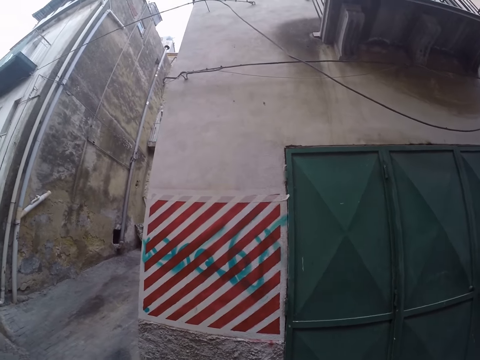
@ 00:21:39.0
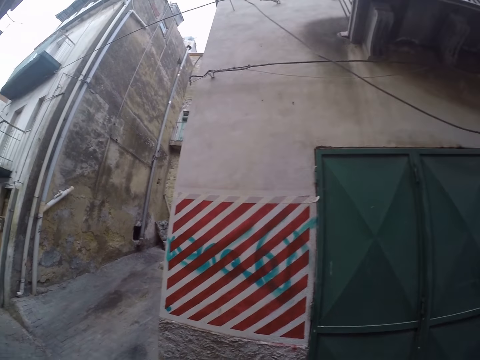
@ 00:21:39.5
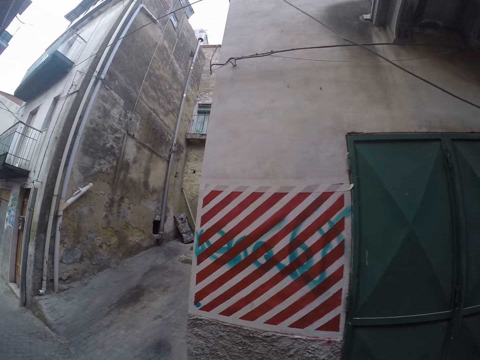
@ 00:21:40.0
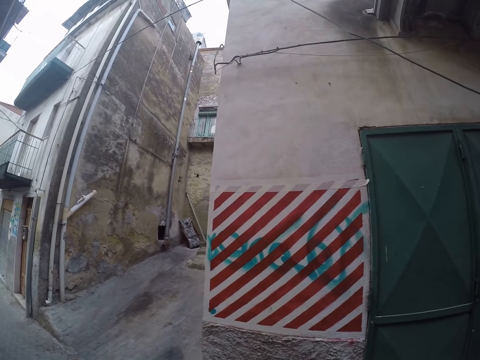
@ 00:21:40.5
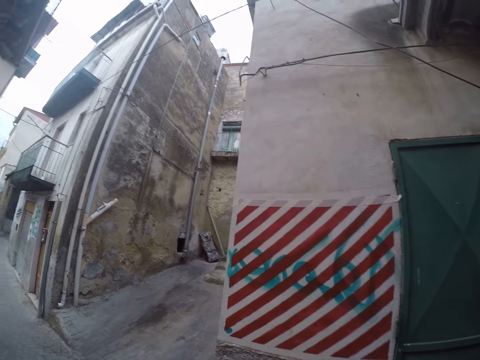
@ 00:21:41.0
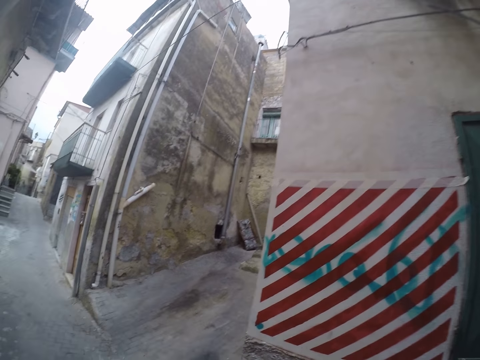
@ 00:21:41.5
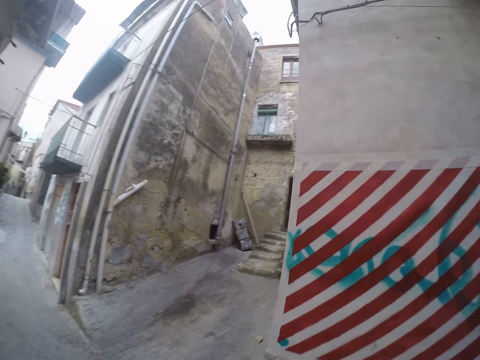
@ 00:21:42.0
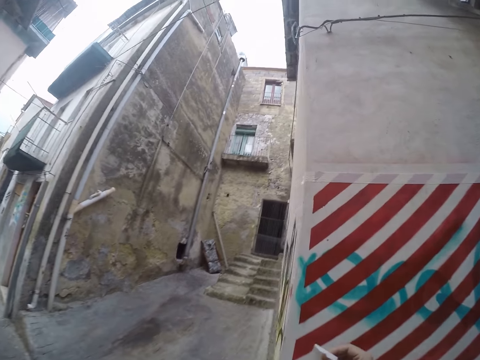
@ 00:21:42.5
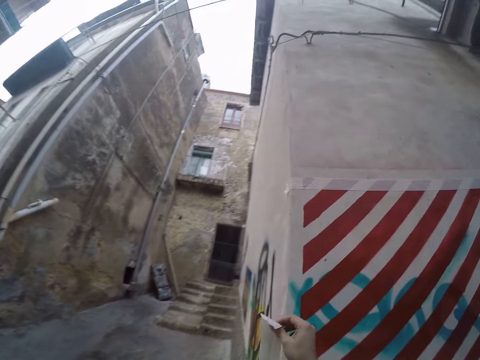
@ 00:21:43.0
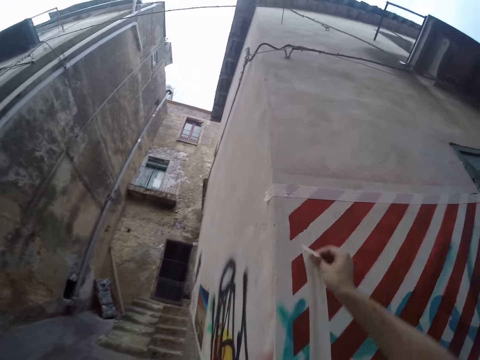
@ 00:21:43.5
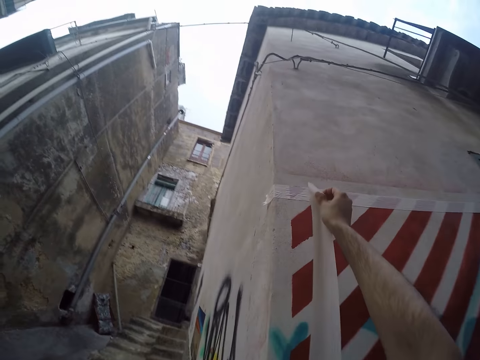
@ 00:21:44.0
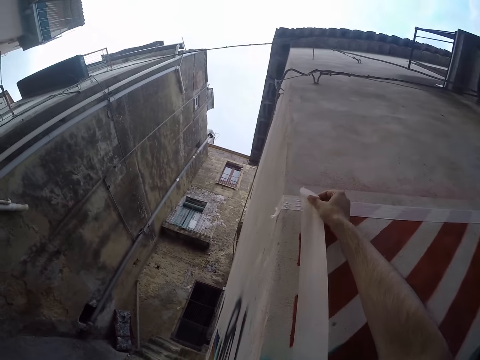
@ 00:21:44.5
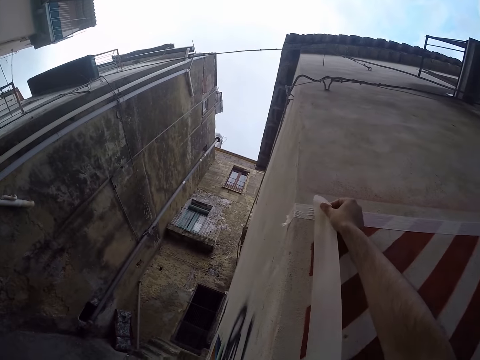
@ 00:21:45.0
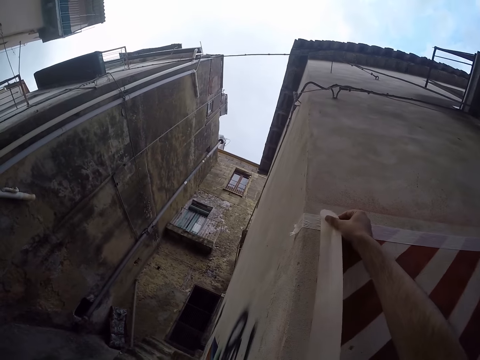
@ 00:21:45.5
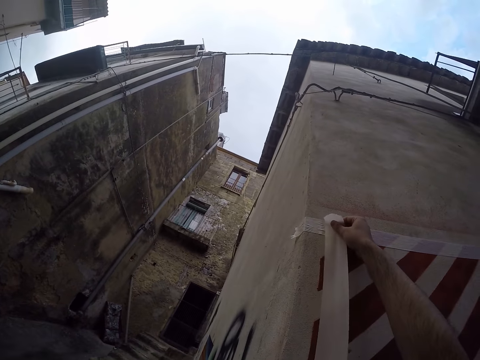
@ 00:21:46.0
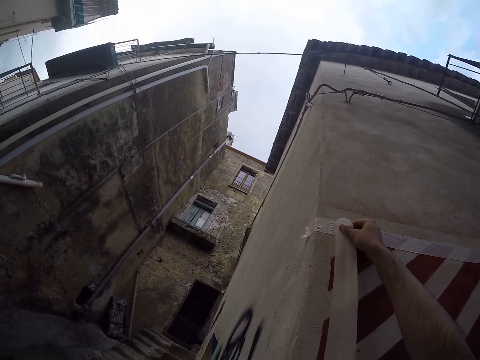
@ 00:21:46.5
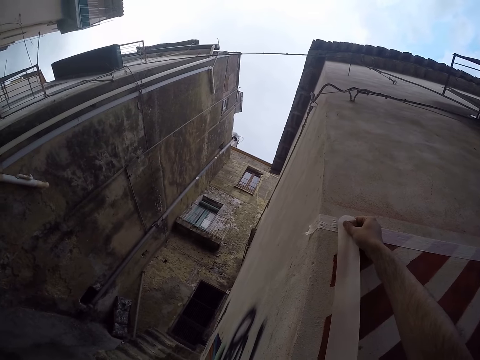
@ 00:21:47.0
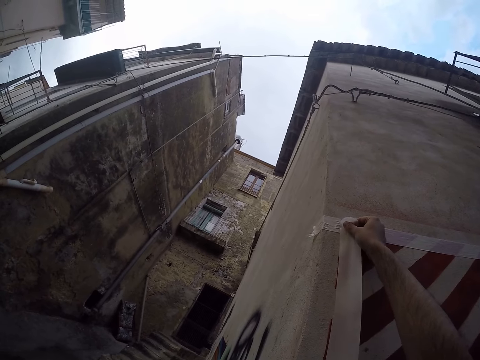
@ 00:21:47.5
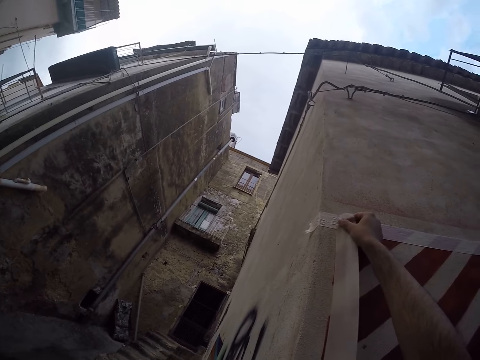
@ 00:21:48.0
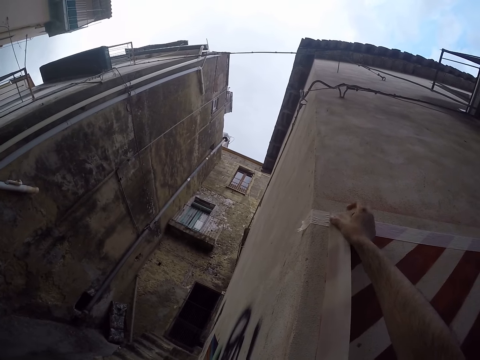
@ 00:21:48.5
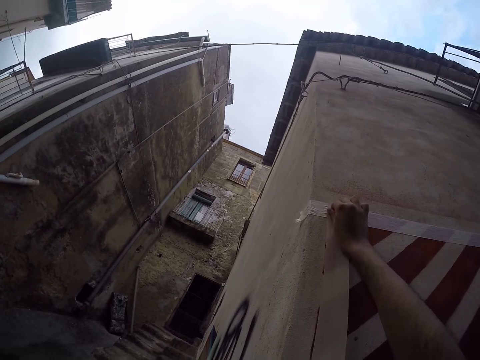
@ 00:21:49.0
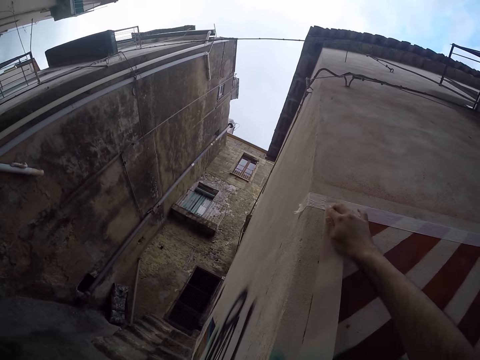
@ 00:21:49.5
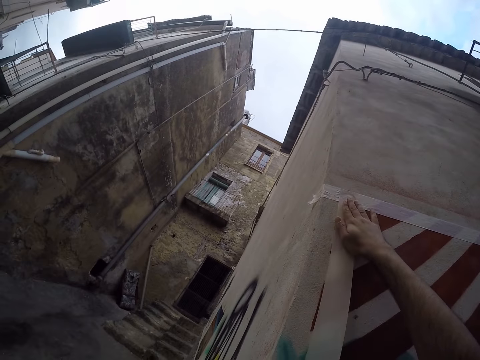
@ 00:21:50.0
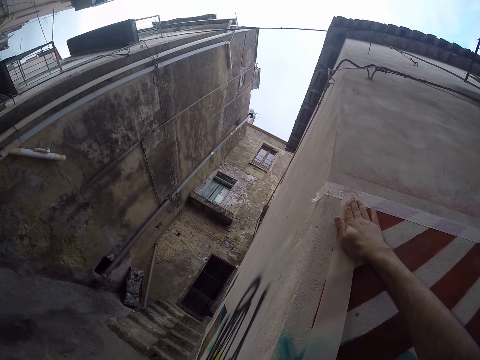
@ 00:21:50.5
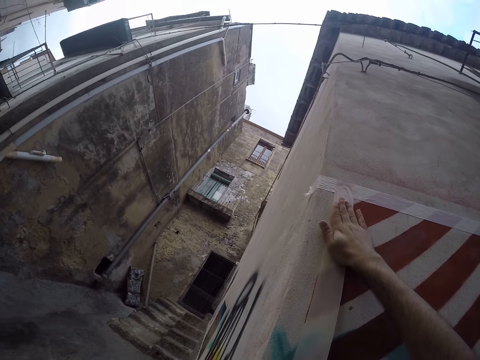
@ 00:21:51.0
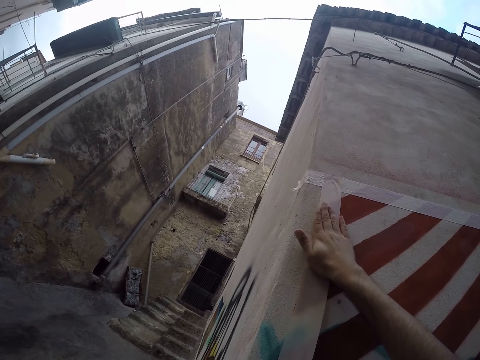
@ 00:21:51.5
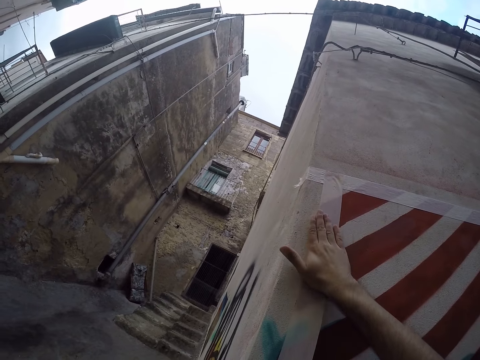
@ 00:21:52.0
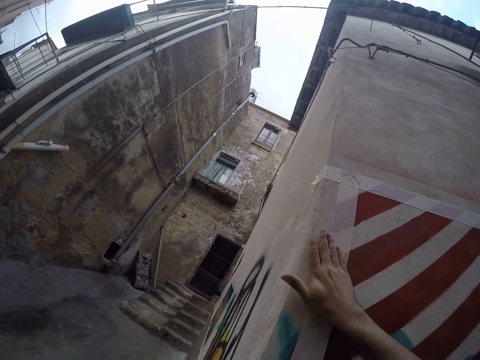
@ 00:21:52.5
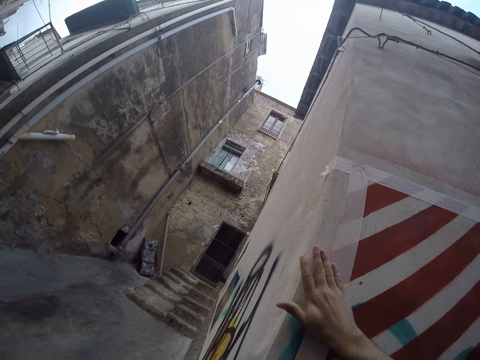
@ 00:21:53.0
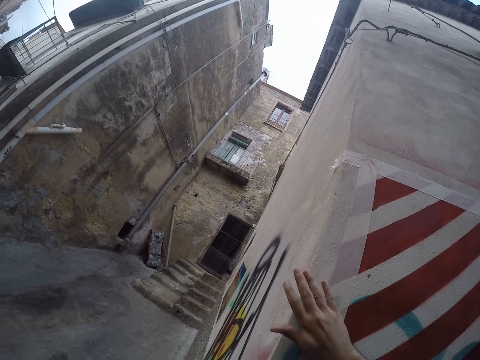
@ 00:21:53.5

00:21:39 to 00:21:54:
The camera wearer moves around. She holds a masking tape in her right hand. She places the masking tape in her right hand on the wall. She rubs the masking tape on the wall with her right hand.

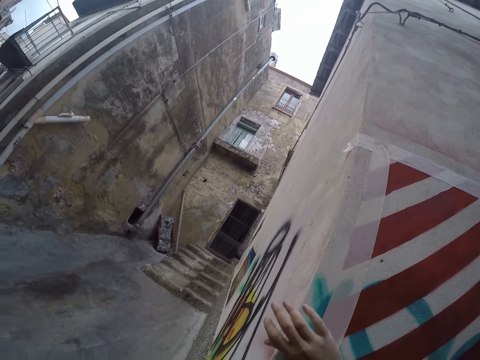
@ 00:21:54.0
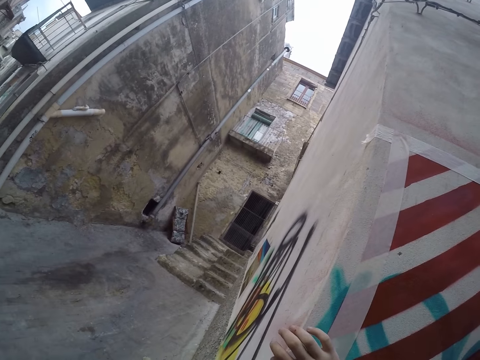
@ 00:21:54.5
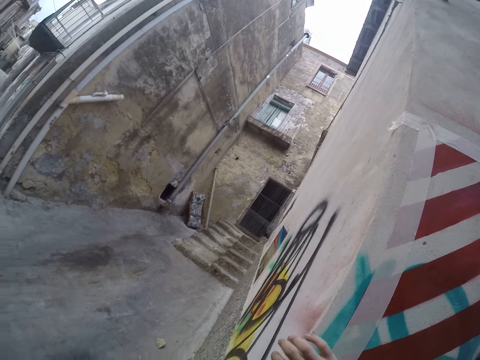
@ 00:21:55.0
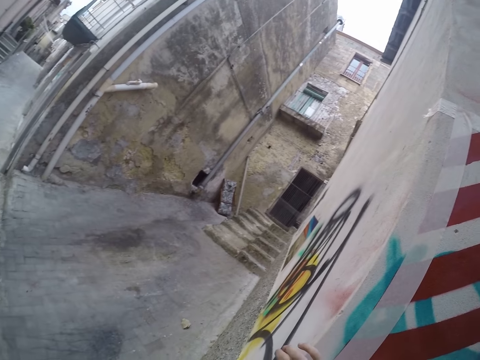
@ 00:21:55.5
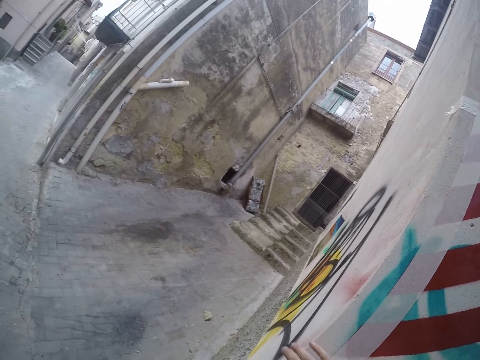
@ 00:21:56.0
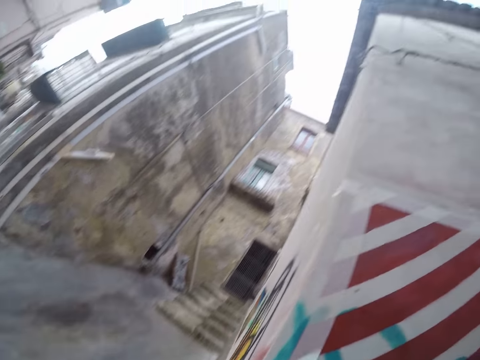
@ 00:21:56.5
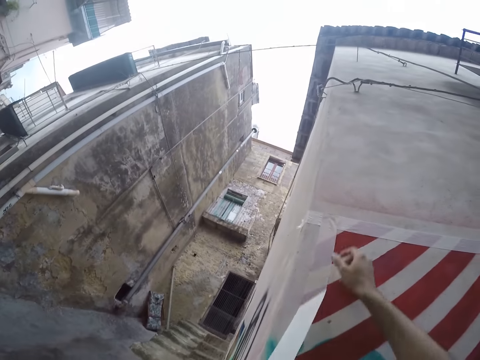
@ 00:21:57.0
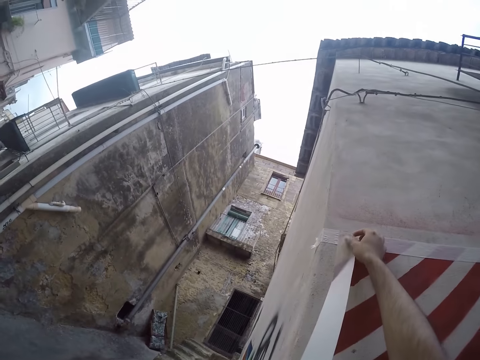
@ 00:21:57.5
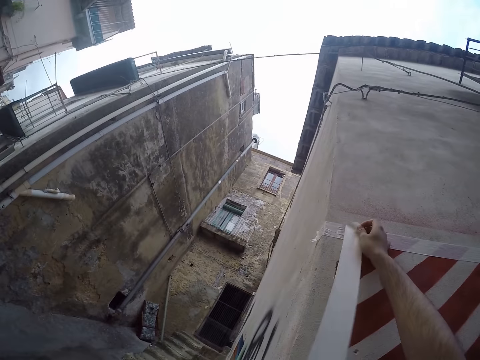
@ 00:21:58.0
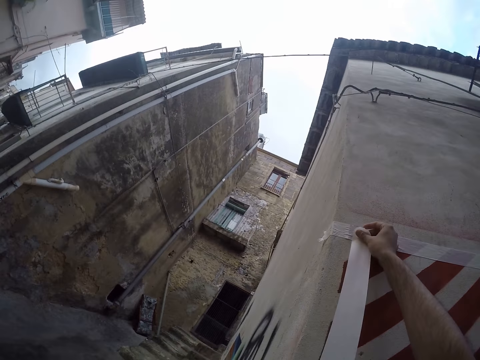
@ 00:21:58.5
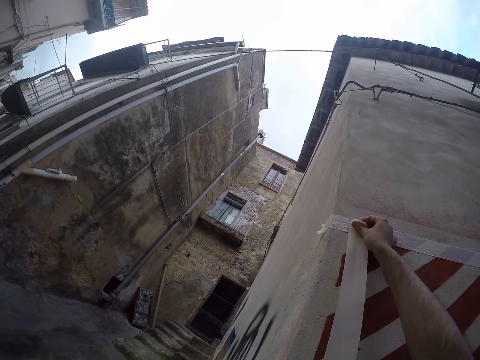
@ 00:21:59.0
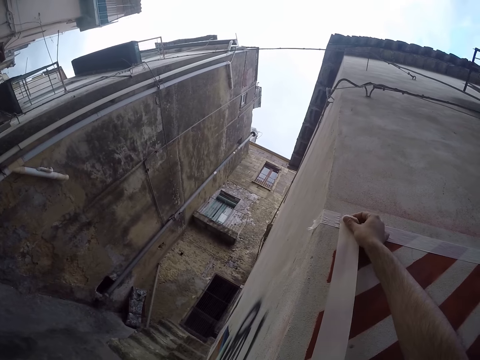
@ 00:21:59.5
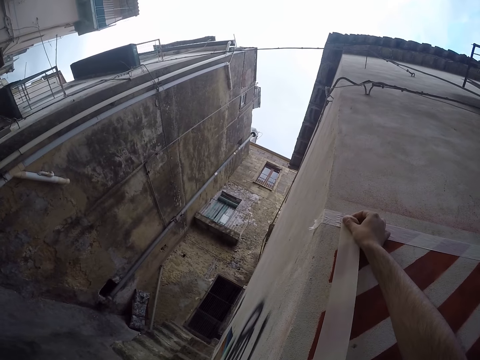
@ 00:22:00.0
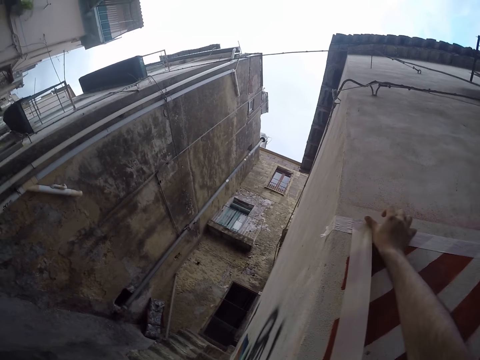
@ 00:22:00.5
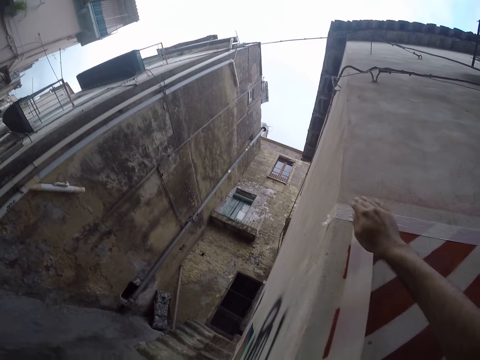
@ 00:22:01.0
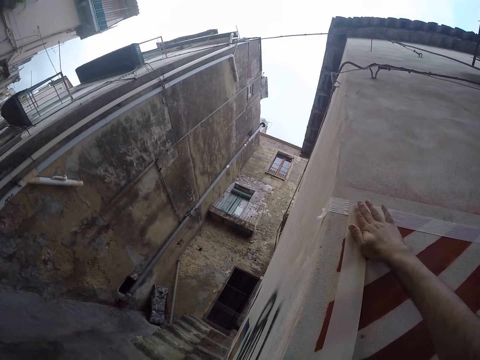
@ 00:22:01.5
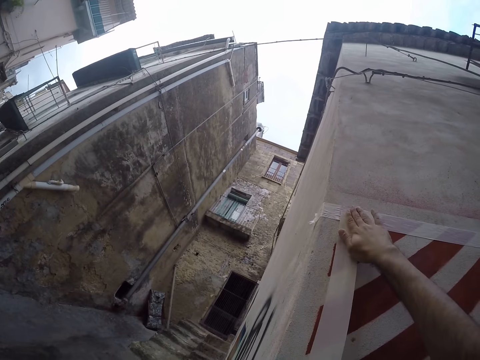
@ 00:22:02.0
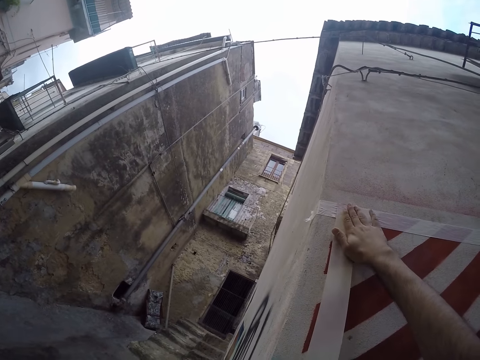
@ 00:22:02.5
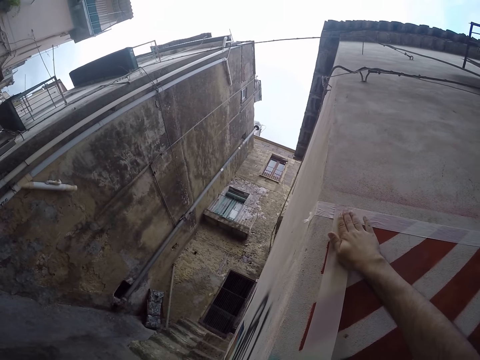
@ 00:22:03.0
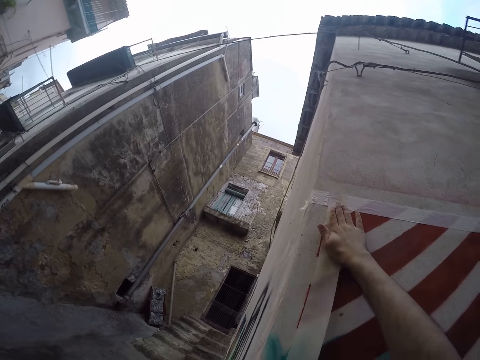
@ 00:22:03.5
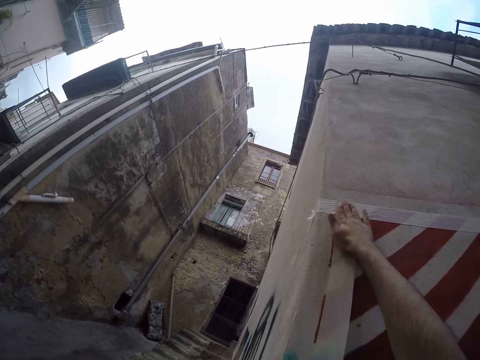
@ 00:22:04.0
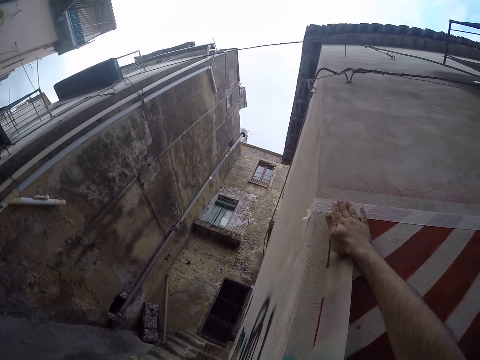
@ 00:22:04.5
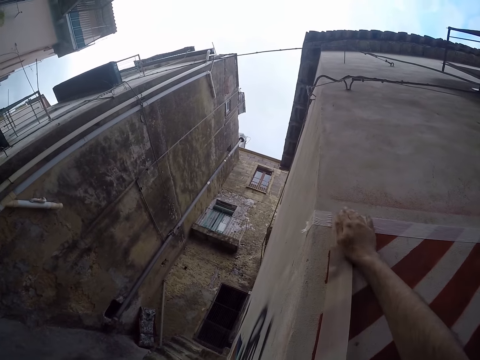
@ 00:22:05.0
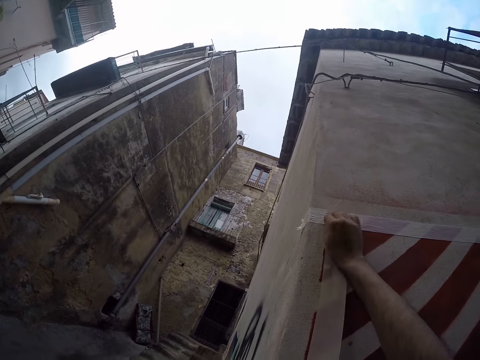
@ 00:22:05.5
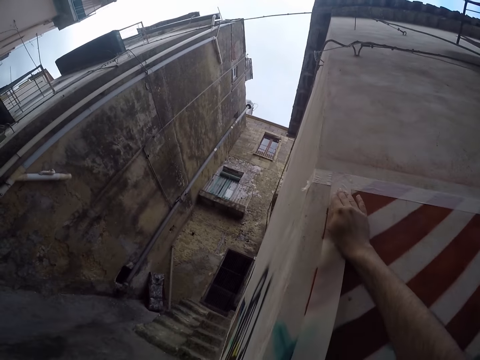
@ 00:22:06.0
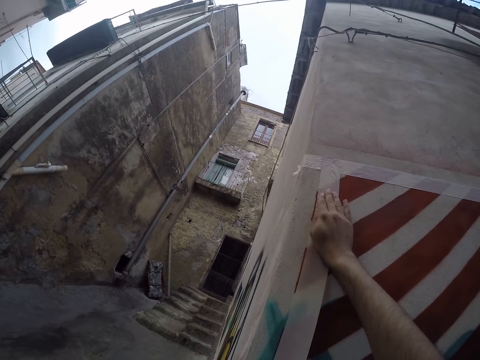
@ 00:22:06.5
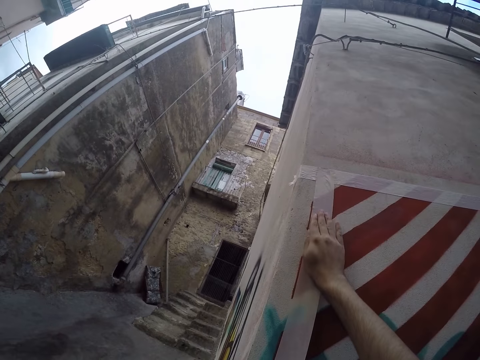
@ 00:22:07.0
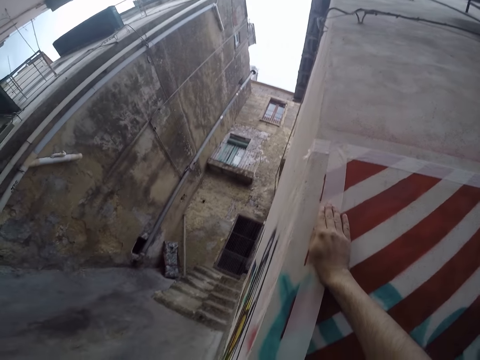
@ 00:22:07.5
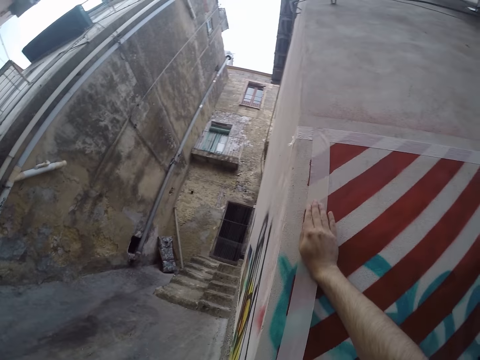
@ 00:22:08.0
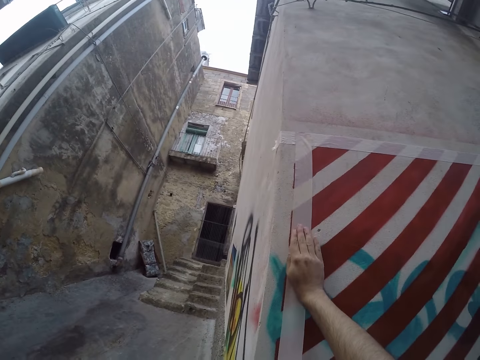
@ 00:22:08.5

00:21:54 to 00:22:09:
The camera wearer peels the masking tape from the wall with her right hand. She places the masking tape in her right hand on the wall. She rubs the masking tape on the wall with her right hand.
